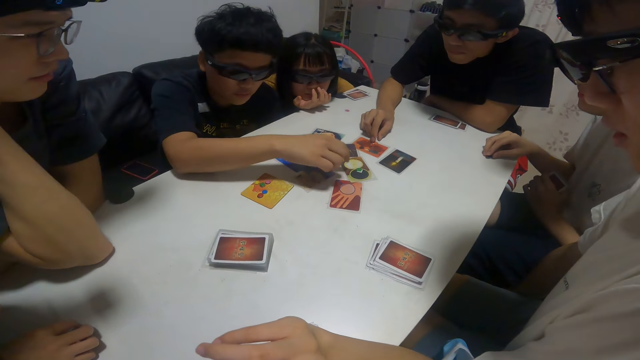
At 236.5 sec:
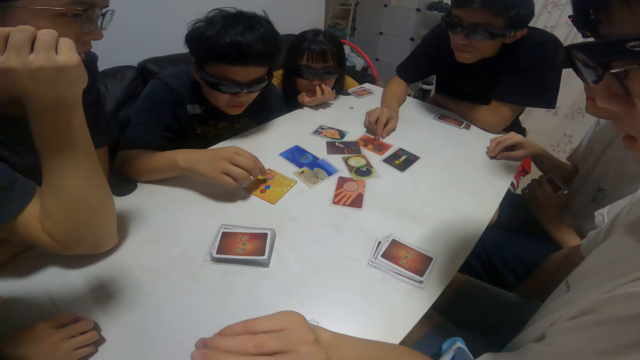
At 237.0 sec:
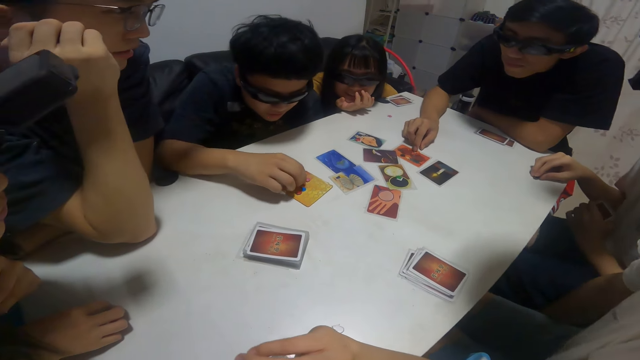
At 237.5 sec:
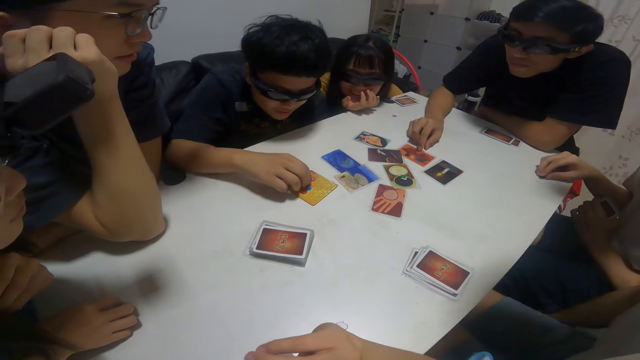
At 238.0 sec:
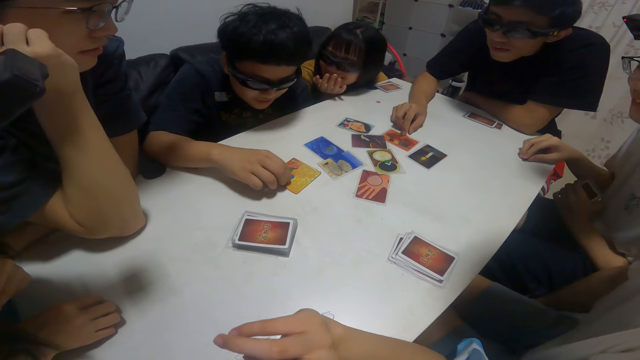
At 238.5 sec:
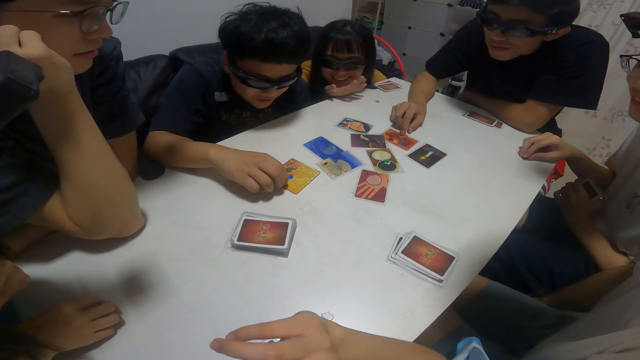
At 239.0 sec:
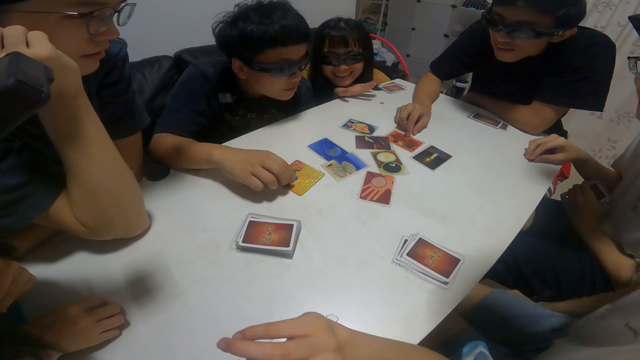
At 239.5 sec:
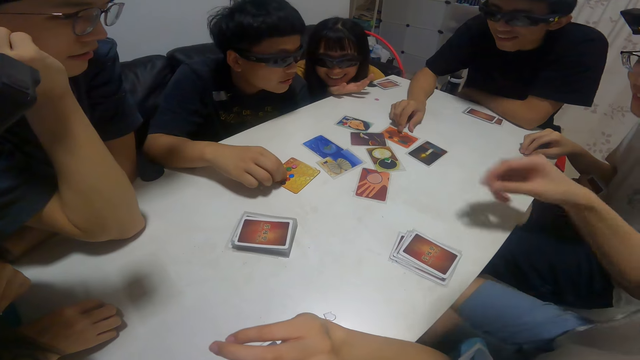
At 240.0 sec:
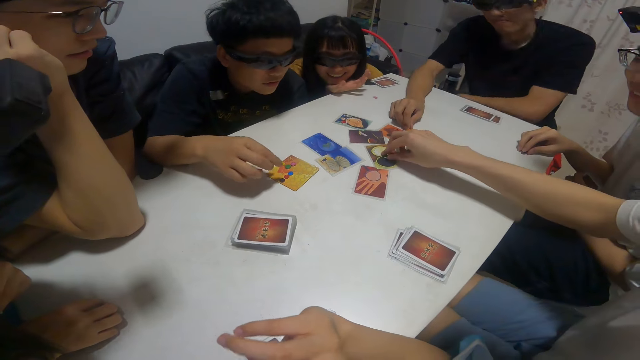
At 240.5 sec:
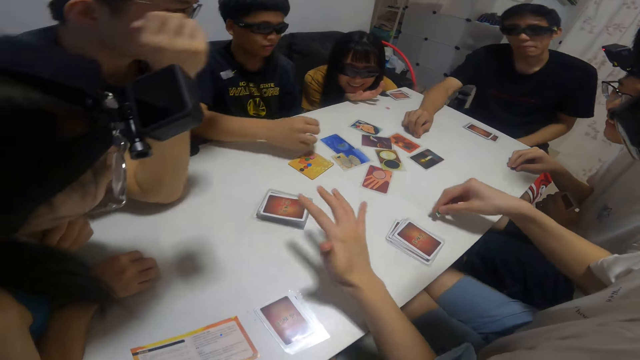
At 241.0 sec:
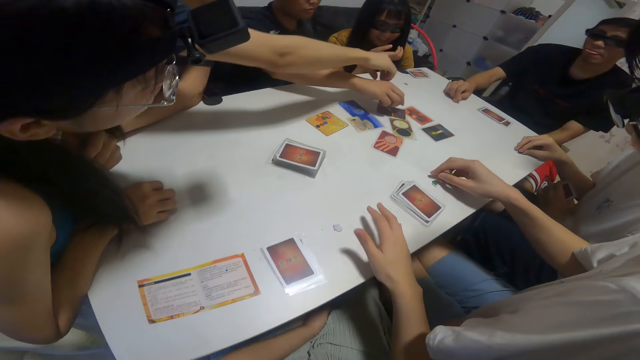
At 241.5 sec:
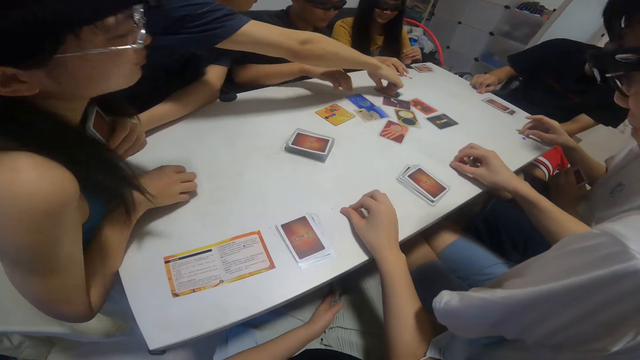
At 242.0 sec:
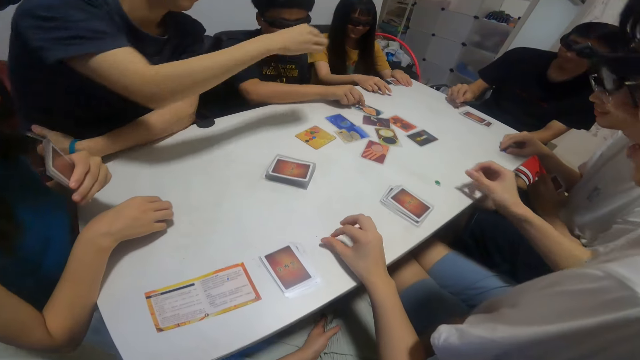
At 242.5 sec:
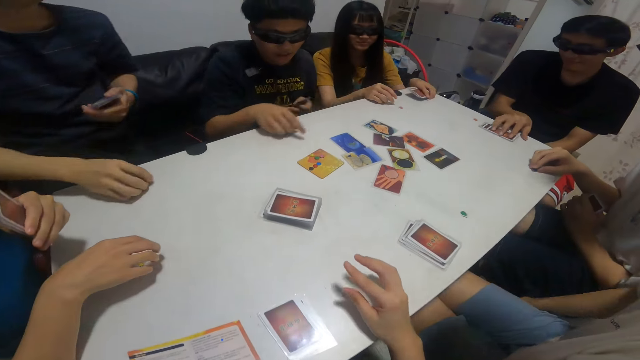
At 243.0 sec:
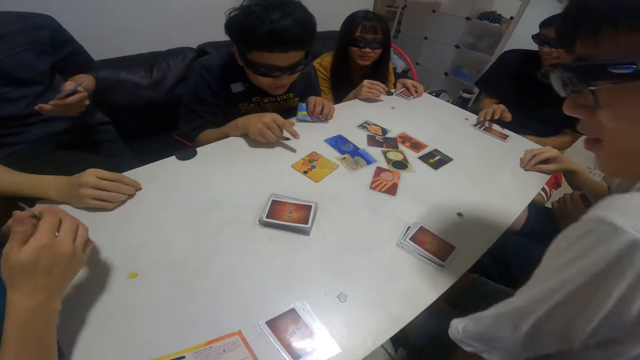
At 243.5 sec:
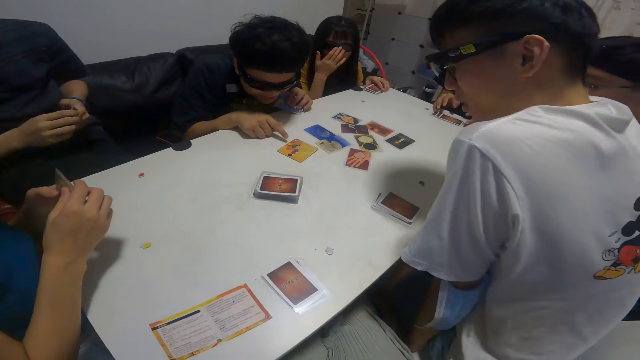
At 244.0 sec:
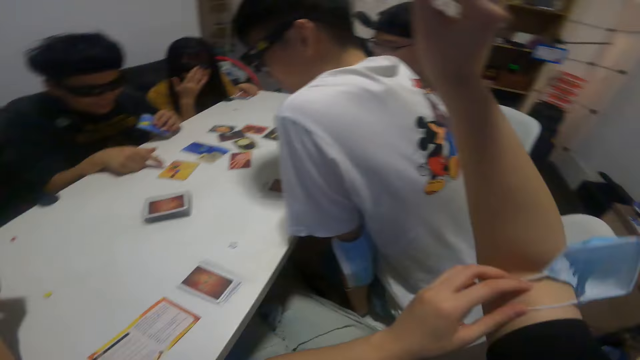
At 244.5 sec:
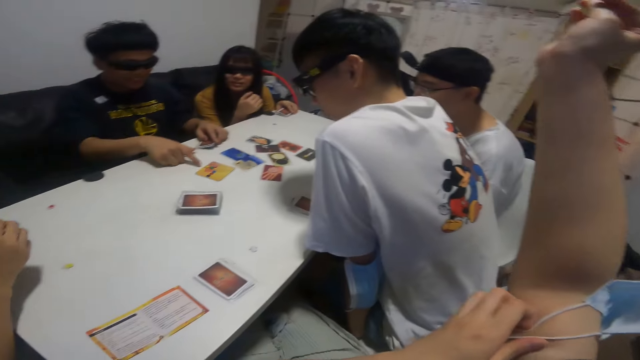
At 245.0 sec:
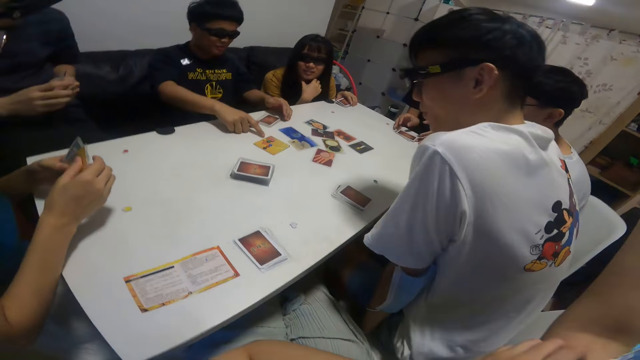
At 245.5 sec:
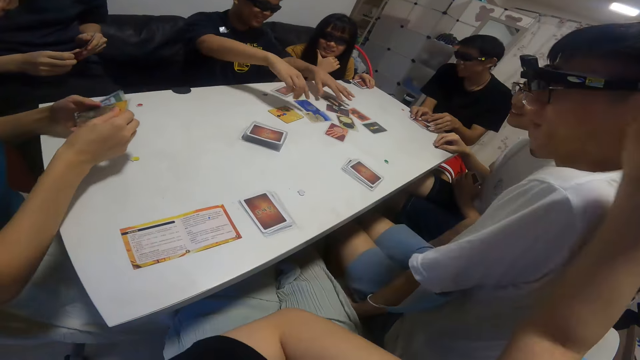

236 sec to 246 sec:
A man points at the cards. A boy arranges buttons on the card with his right hand. The camera wearer looks at the cards on the table. Another boy touches a card with his right hand. Another man points at the cards on the table. A third boy picks up a button on the table with his right hand. A fourth boy picks up a card on the table with his right hand. The camera wearer looks at the cards on the table again. The first boy points his right hand towards a card on the table. A woman points at the cards. The camera wearer fixes his hands.

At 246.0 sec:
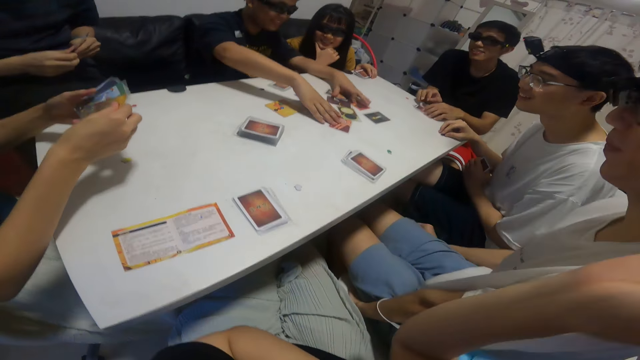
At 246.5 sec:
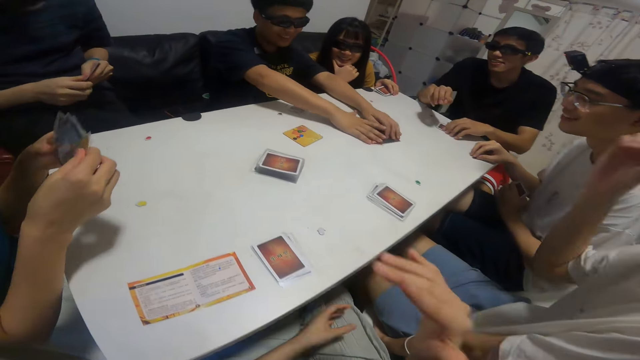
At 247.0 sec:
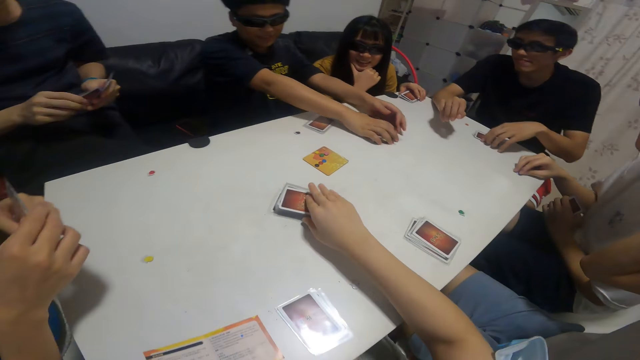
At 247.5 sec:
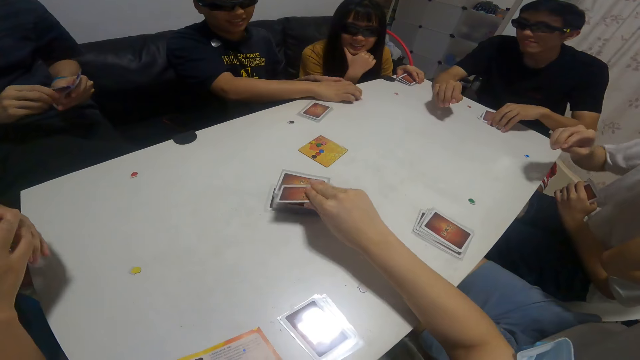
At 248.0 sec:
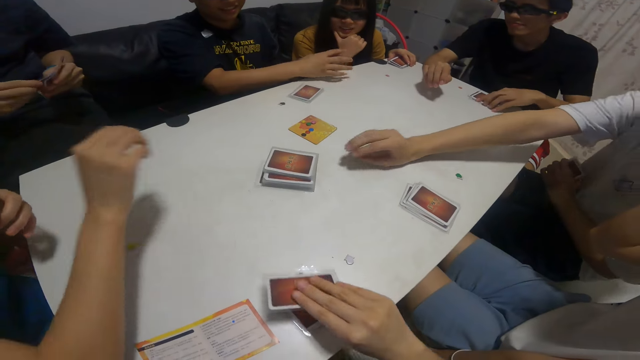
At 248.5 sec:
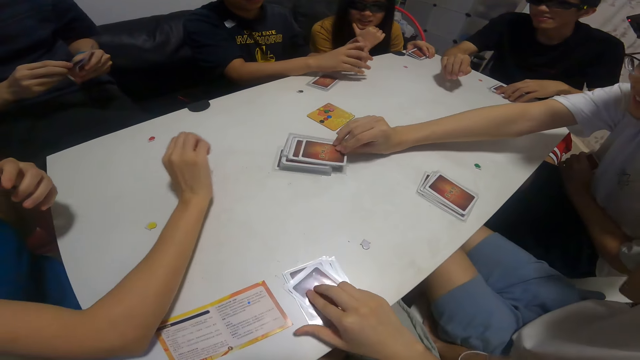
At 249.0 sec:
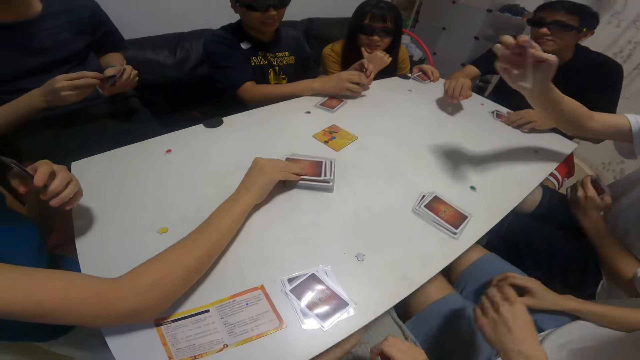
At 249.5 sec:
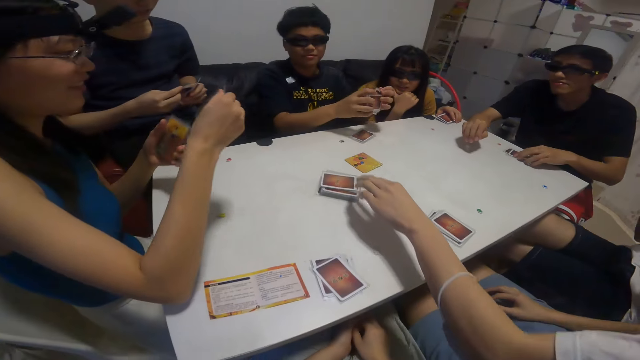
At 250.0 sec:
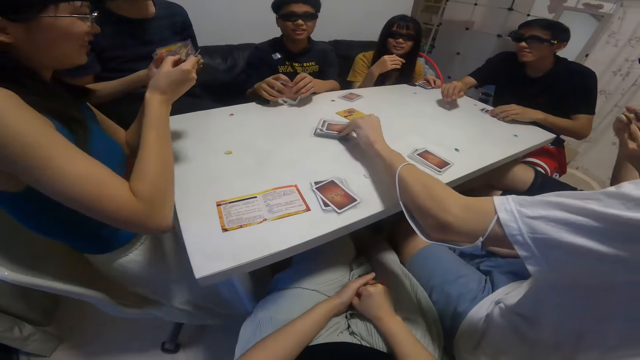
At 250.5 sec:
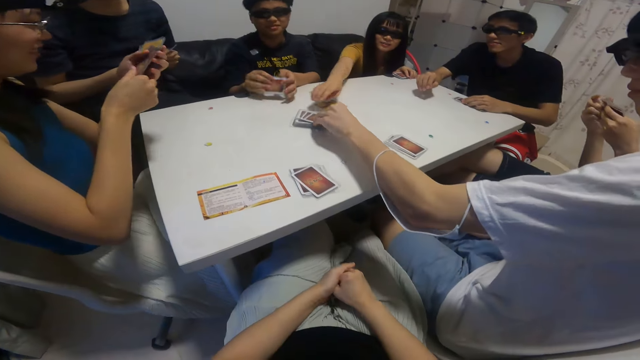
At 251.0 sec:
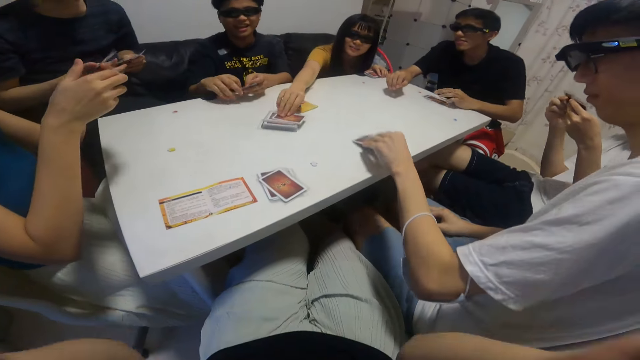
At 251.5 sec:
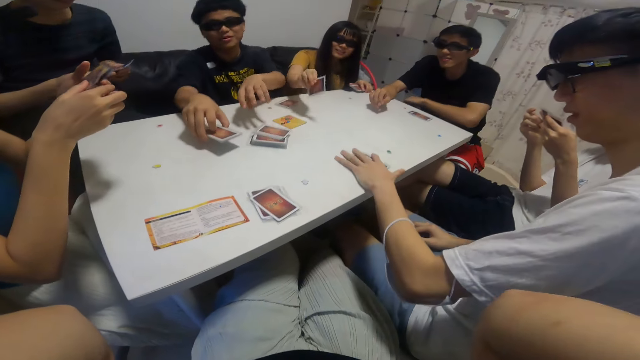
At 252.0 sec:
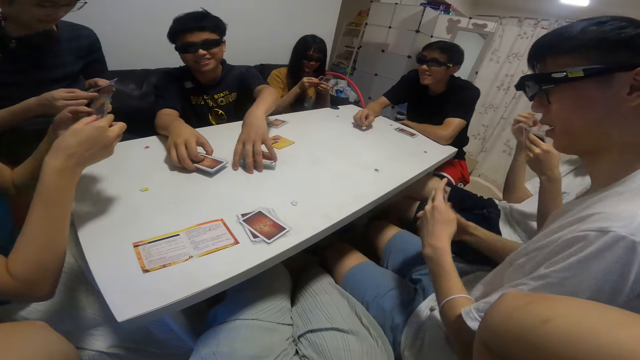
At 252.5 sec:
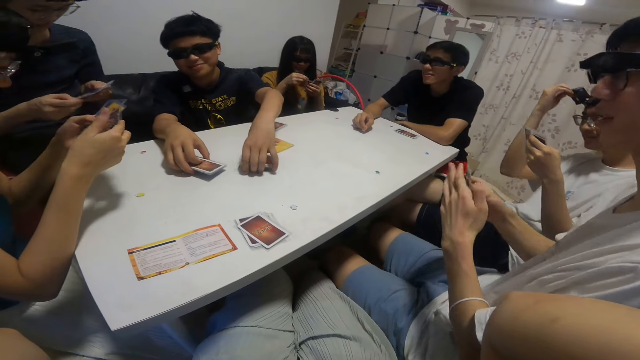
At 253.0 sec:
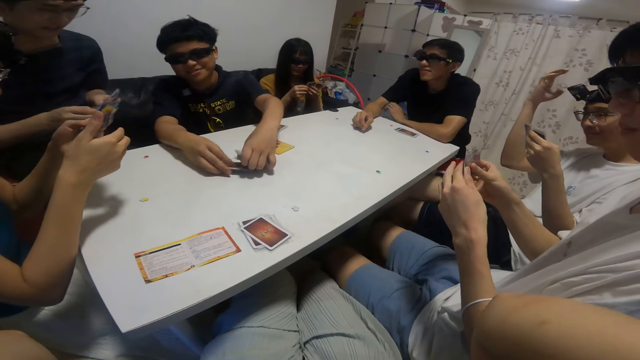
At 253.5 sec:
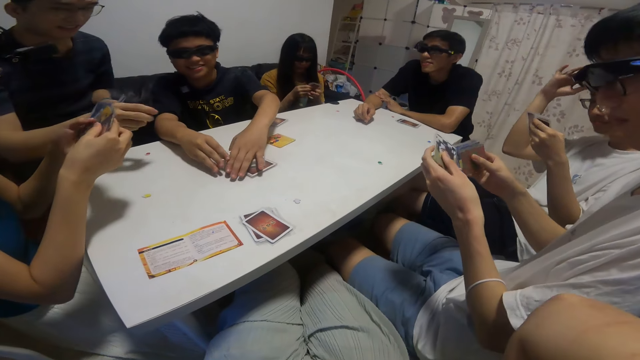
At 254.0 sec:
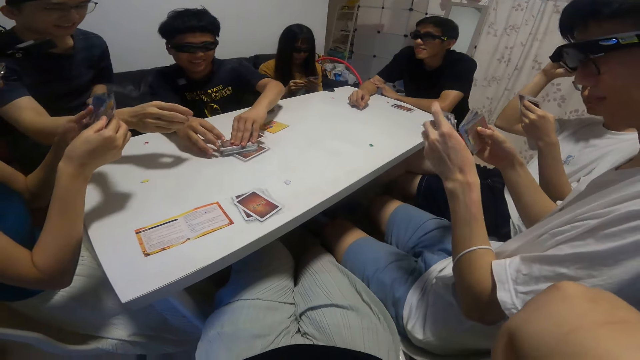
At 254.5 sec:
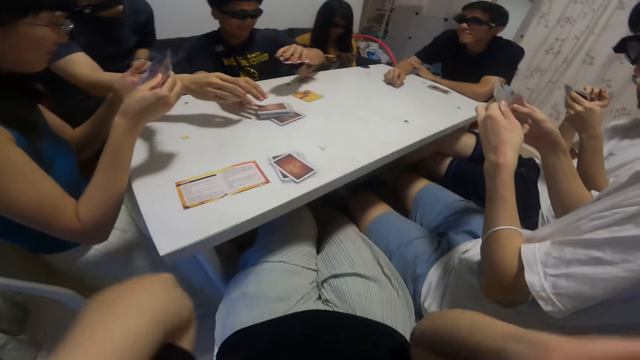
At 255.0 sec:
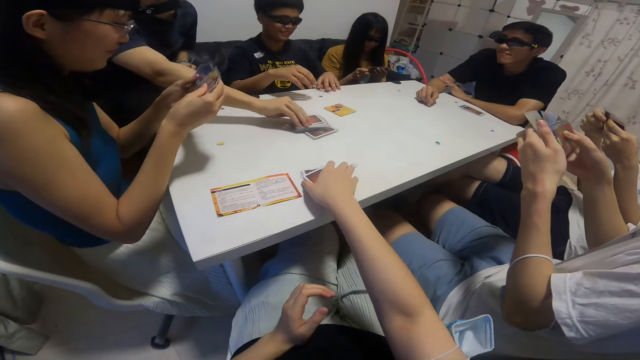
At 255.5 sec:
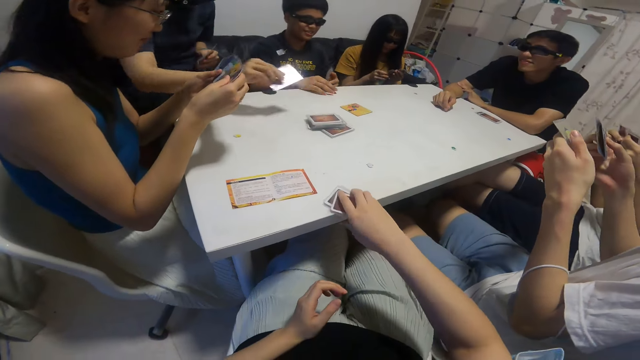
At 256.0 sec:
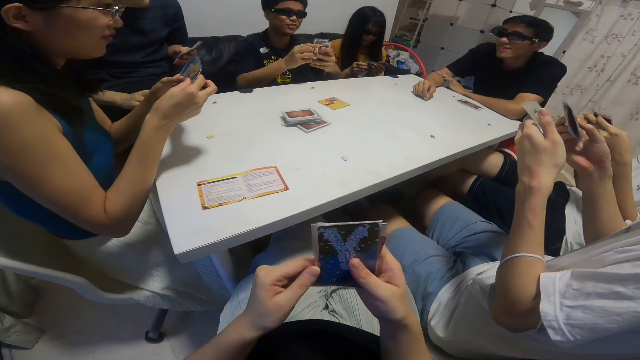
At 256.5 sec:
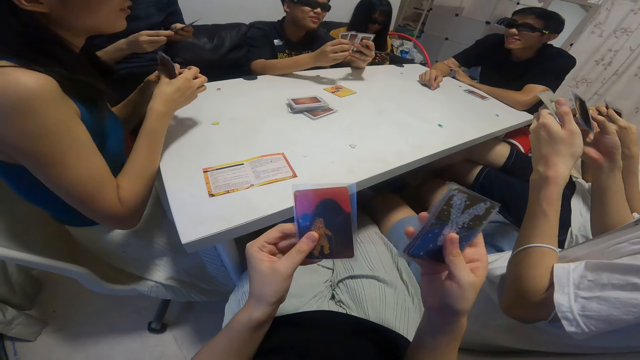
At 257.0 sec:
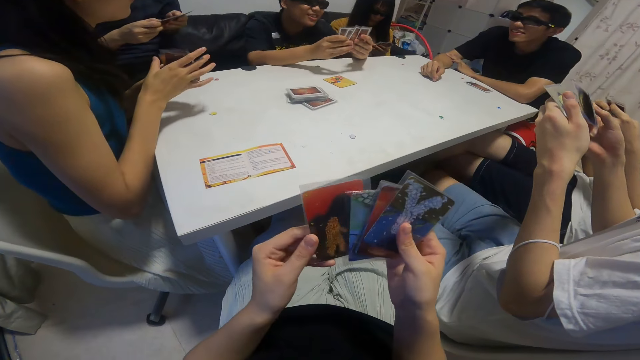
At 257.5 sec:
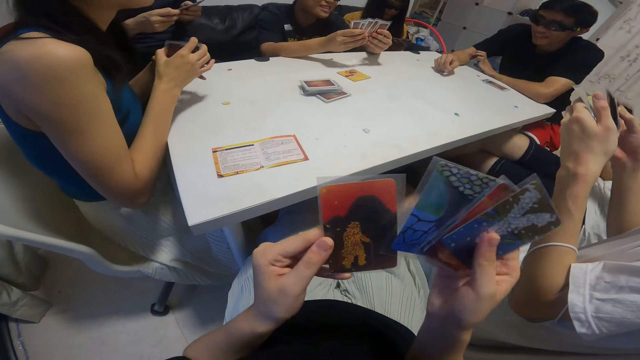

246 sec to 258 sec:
A boy packs the card on the table with both hands. The camera wearer picks up a card on the table with his right hand. Another boy picks up a card on the table with his right hand. The first boy arranges cards on the table with both hands. A girl picks up a card on the table with her right hand. A third boy picks up a card on the table with his right hand. A woman picks up the cards from the table. The first boy drops cards on the table with his right hand. A man picks up the cards on the table. The first boy arranges buttons on the card with both hands. The camera wearer picks up cards on the table with his right hand. He looks at the cards. The third boy arranges cards with both hands. The second boy arranges cards with both hands. A fourth boy arranges cards with both hands. The girl arranges cards with both hands. The first boy arranges cards with both hands. The camera wearer arranges cards with both hands.
